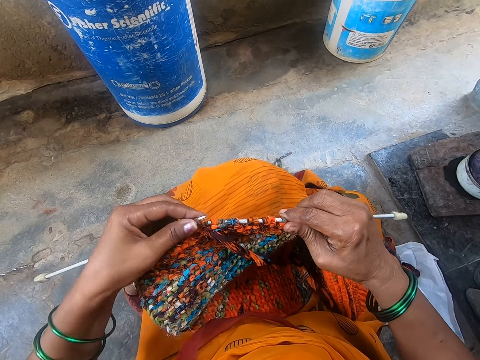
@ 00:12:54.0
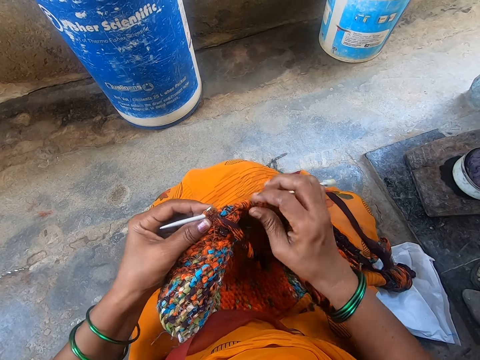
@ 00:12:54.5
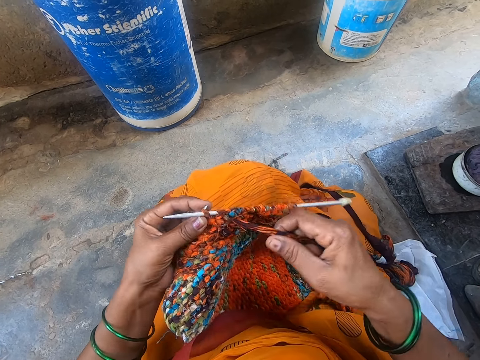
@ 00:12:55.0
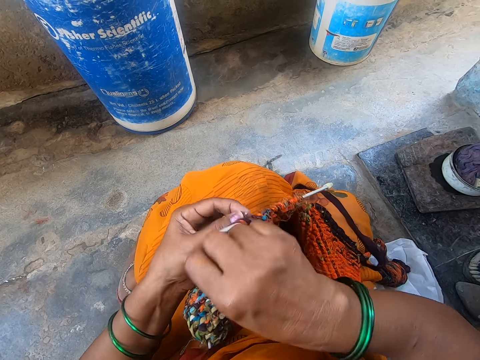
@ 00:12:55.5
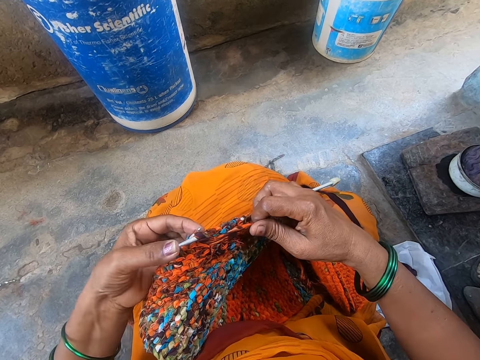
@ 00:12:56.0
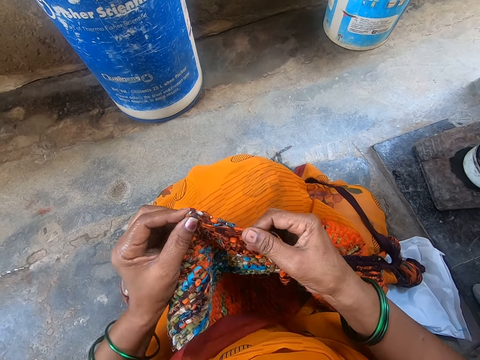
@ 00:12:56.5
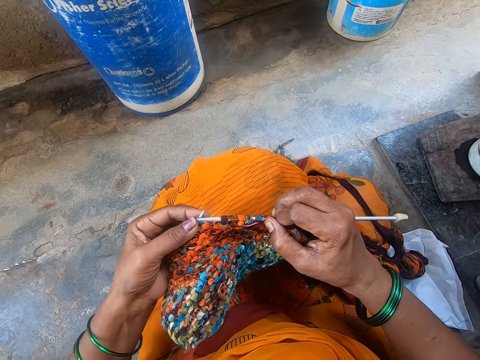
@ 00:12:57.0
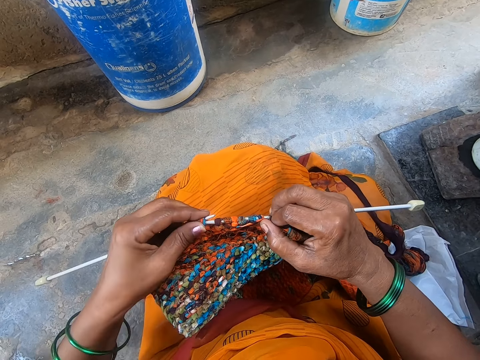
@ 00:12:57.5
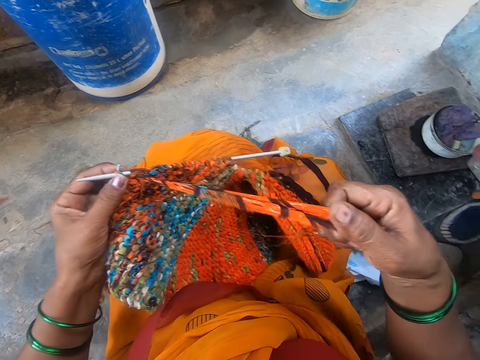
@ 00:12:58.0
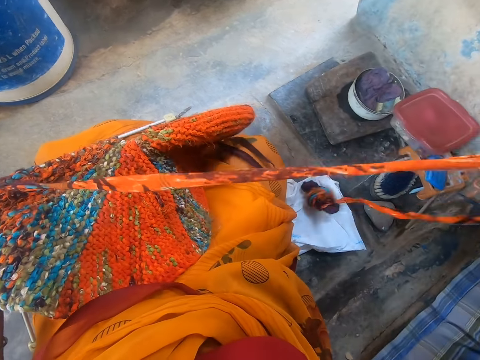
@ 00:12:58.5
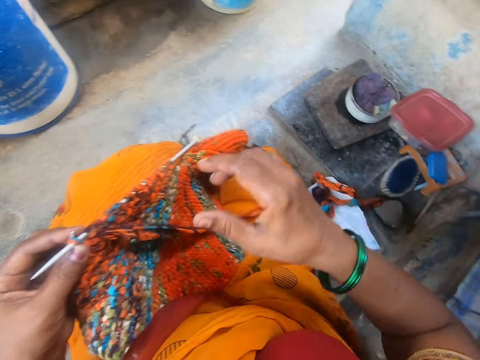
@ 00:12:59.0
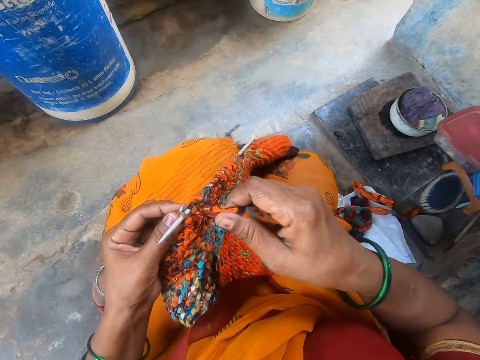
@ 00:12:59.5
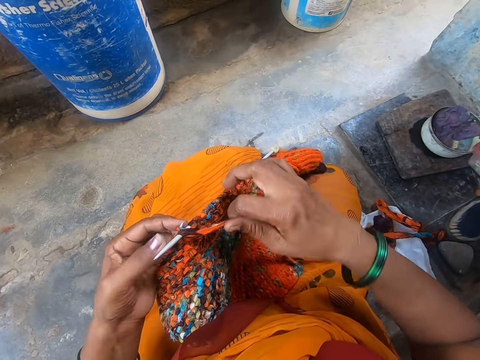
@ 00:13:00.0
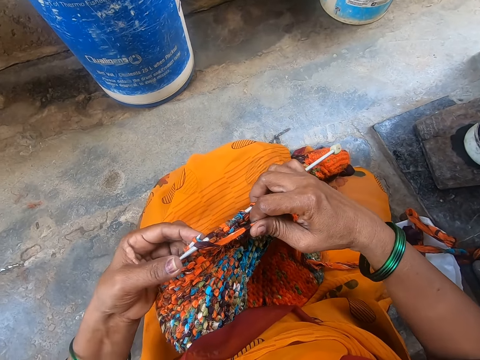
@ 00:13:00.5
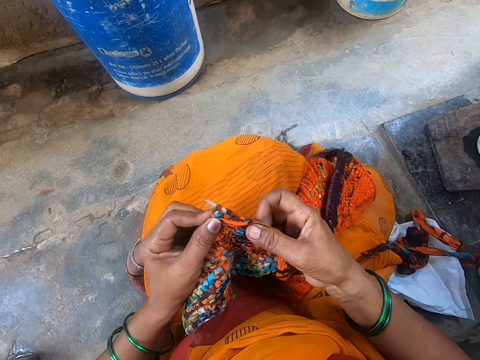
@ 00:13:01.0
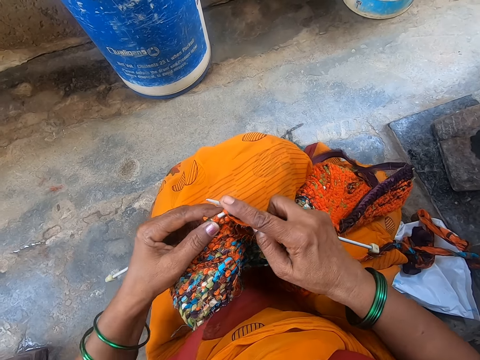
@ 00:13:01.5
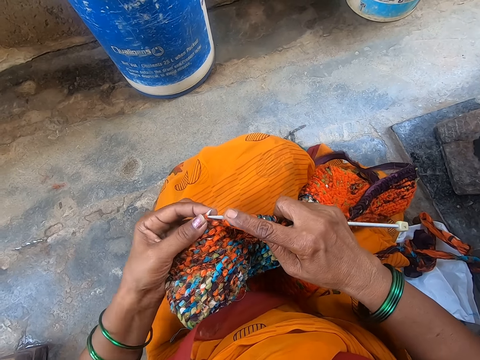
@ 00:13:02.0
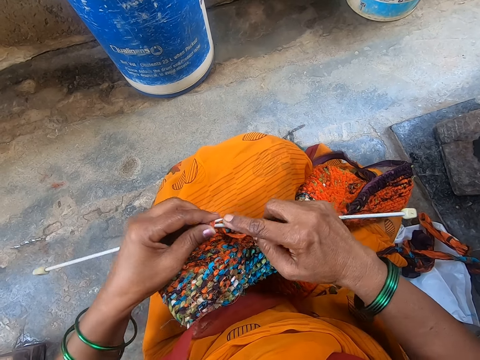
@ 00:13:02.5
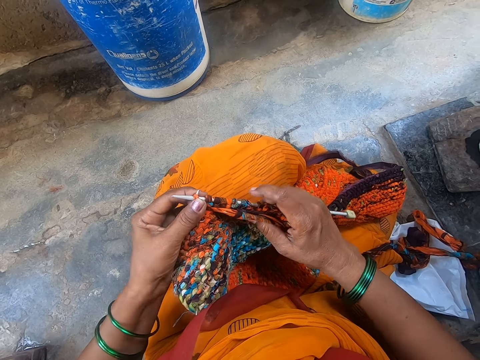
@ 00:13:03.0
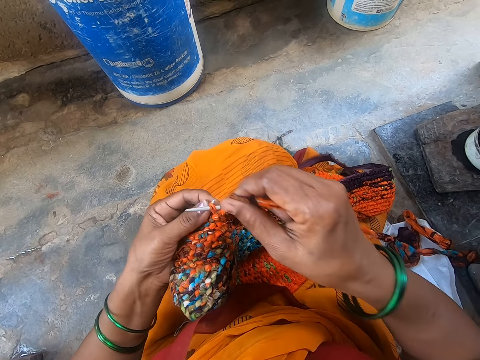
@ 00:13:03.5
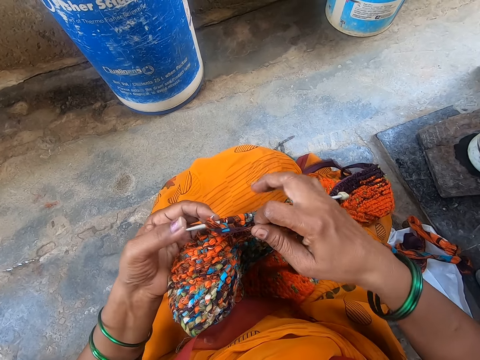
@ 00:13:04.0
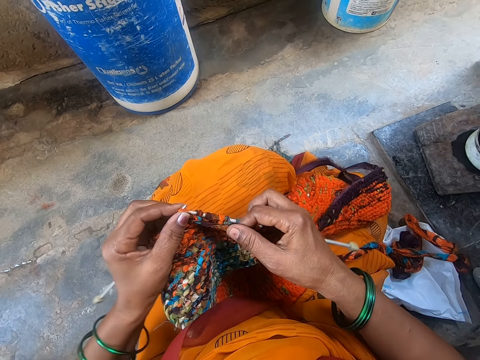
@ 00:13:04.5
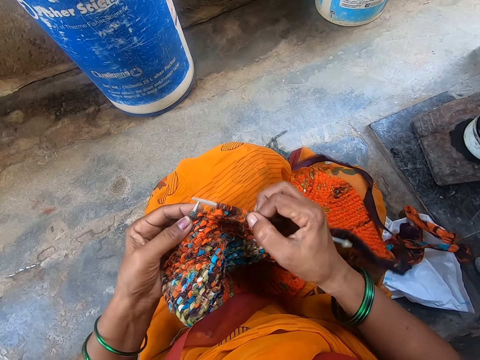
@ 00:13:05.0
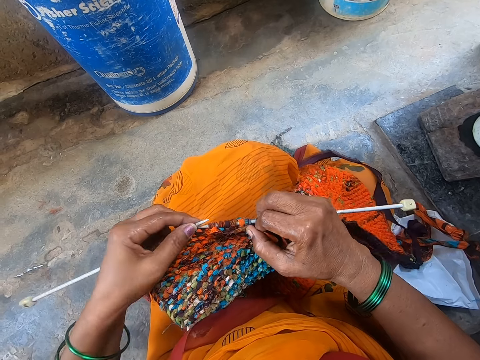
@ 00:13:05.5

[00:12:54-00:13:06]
The camera wearer sews the cloth with the sewing needle. They straighten the thread. They pull the thread. They sew the cloth with the sewing needle.

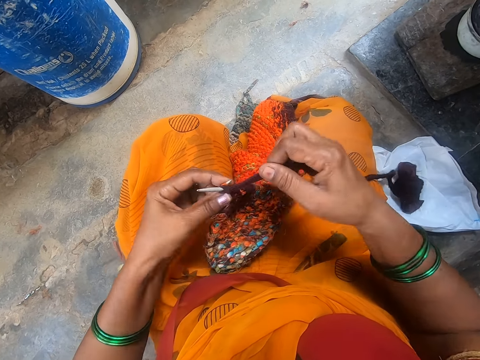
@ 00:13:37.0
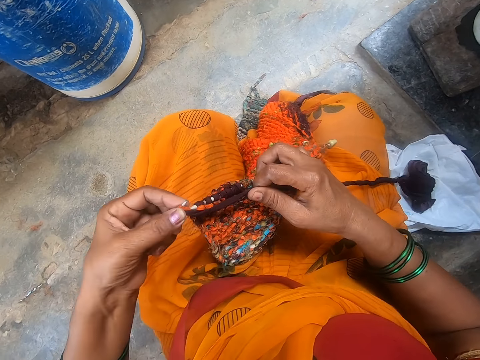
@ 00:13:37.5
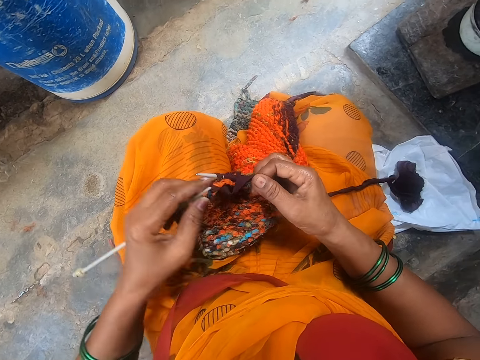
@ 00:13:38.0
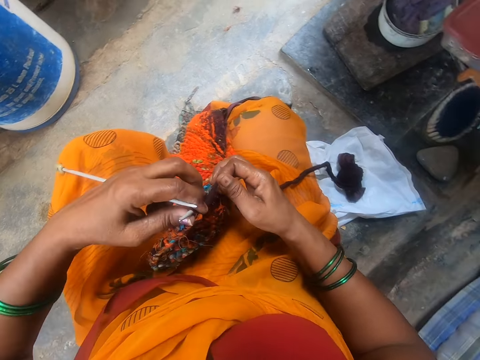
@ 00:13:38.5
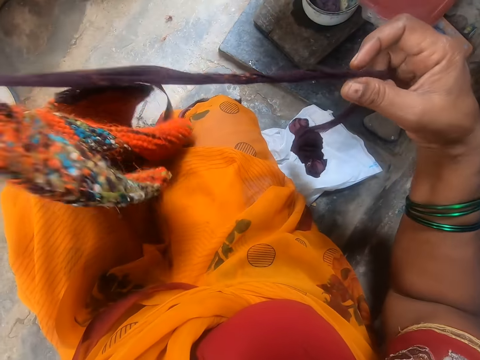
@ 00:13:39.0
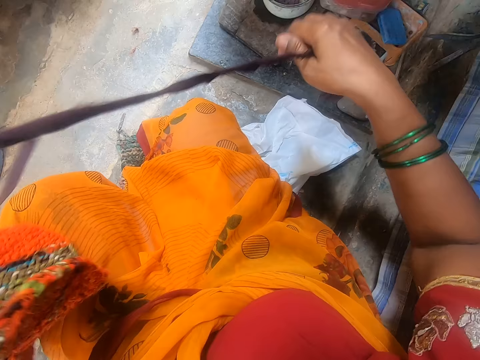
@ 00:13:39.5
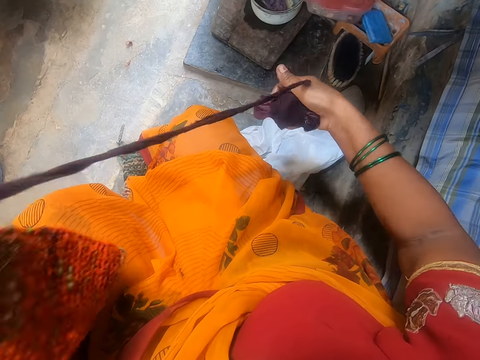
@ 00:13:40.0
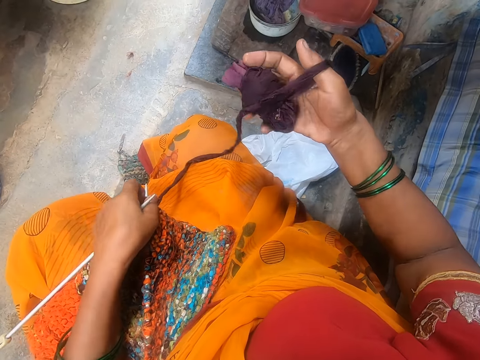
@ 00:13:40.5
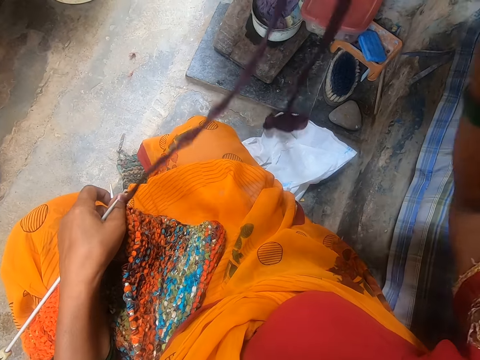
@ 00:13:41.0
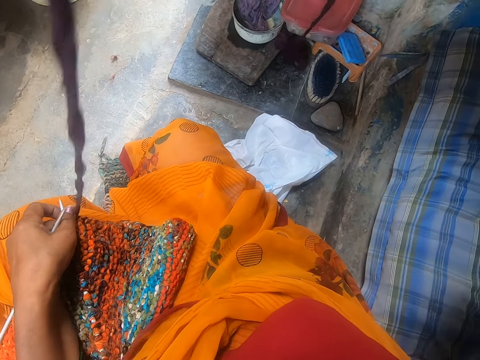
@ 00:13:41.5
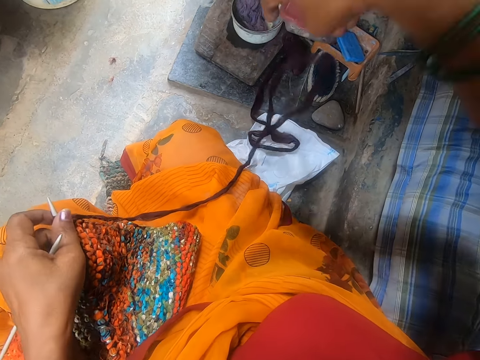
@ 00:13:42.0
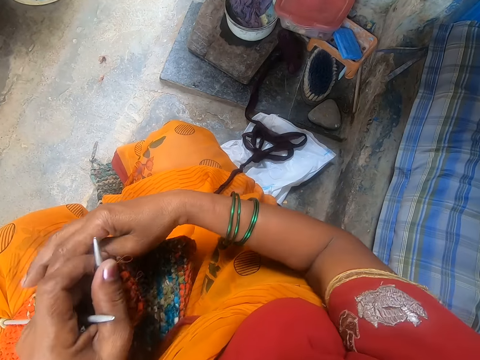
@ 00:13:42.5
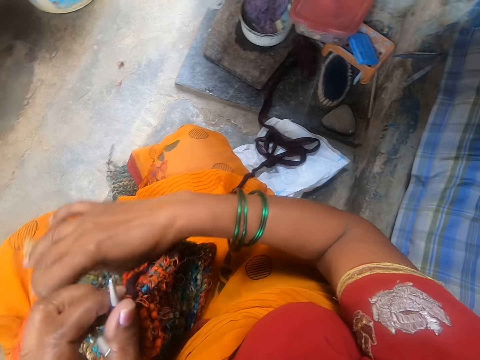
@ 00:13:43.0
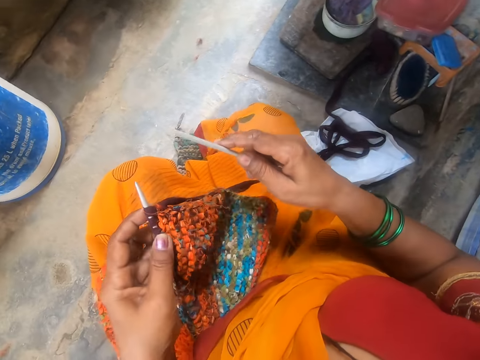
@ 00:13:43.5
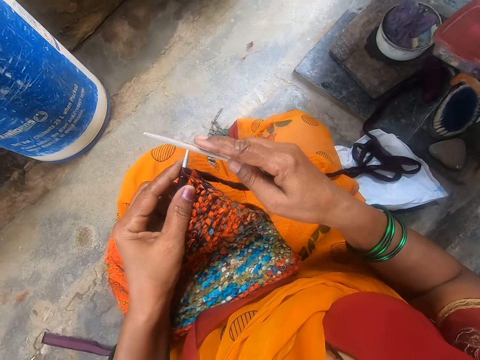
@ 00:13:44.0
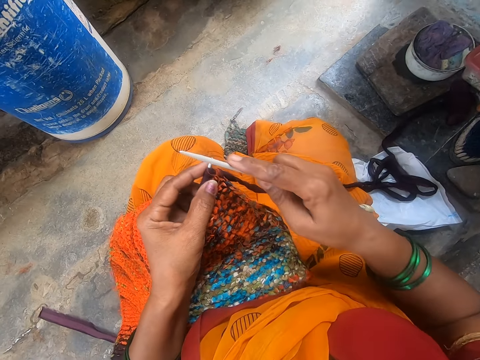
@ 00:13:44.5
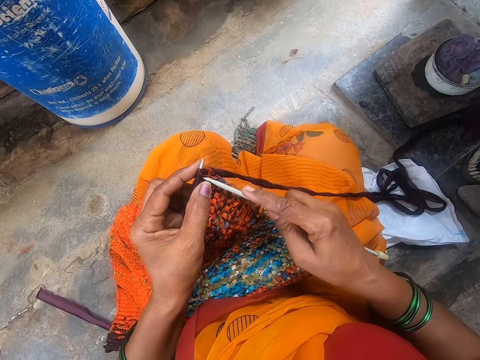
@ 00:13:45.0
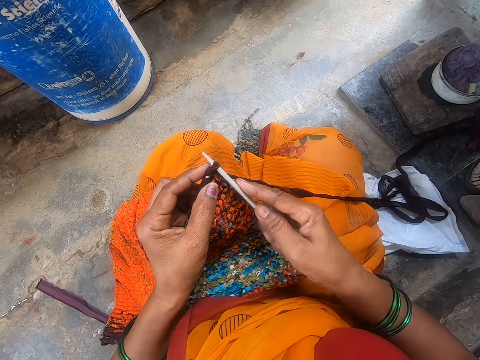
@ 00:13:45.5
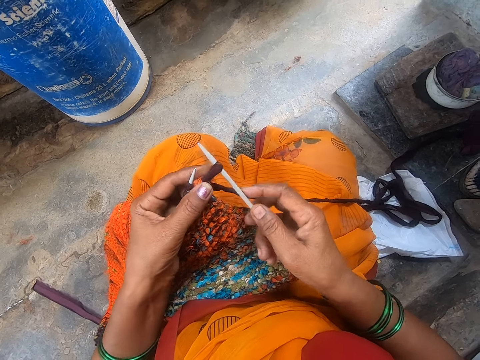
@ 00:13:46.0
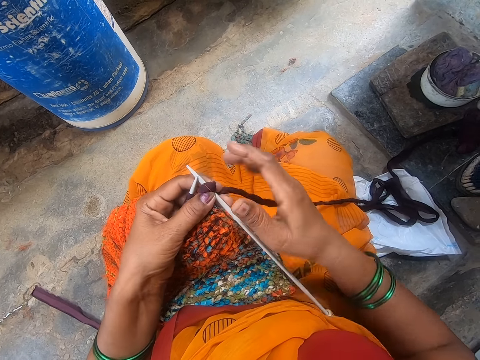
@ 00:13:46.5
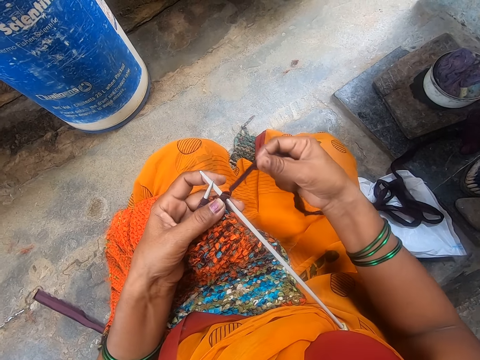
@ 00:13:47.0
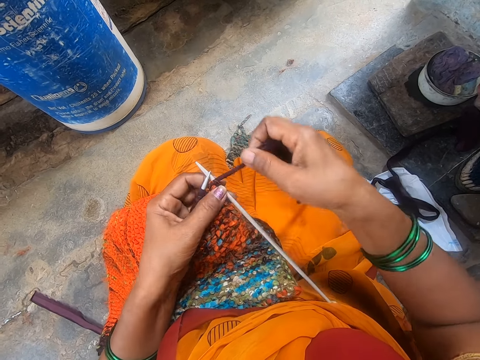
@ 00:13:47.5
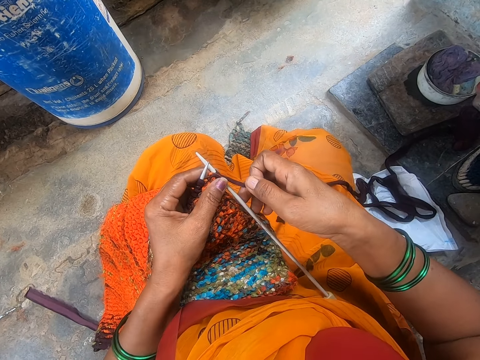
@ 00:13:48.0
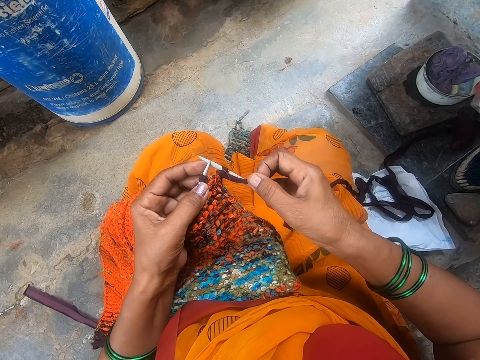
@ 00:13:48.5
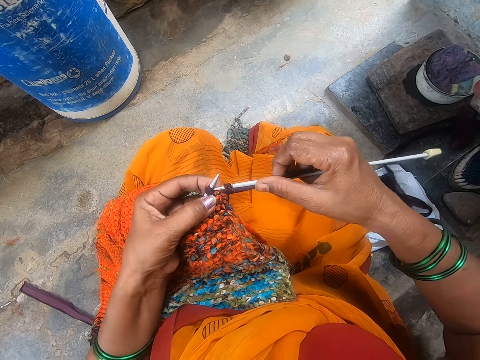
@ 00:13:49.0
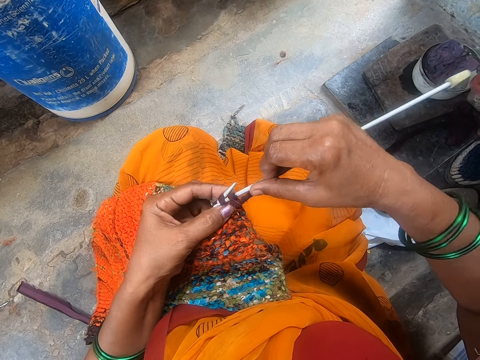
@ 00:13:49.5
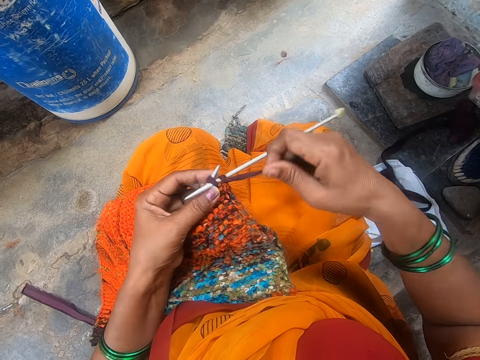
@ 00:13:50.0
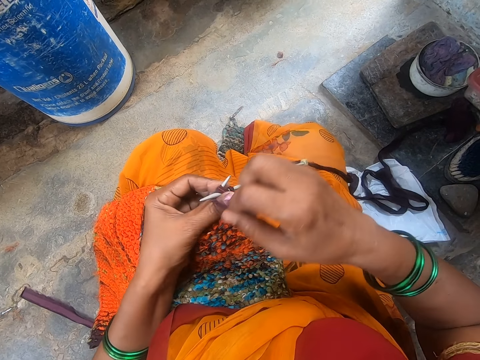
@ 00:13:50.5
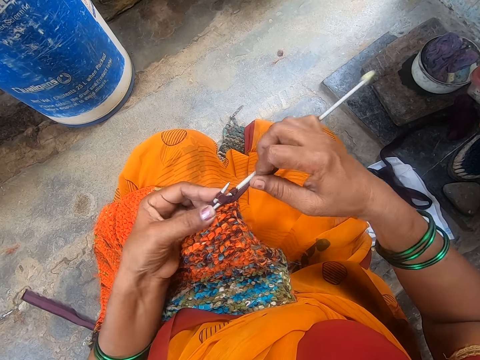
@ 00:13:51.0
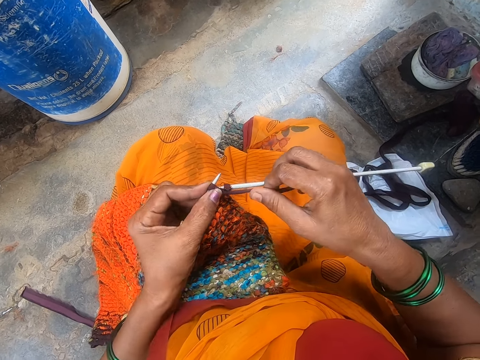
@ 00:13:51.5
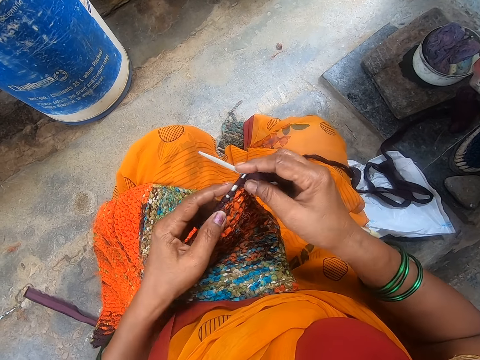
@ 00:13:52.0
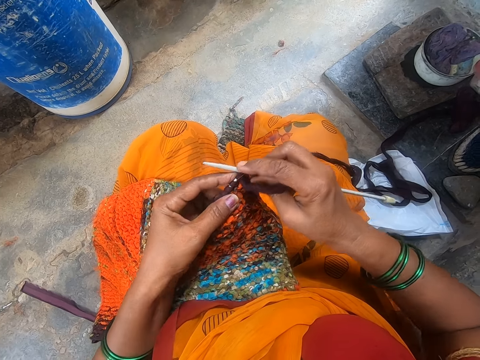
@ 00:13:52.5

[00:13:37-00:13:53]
The camera wearer tightens the thread on the knitted fabric. They touch the sewed cloth. They undo the thread. They pull the thread on the sewed cloth. They put the thread on the ground. They pick up a crochet. They touch the sewing needle. They sew the cloth with the sewing needle.
